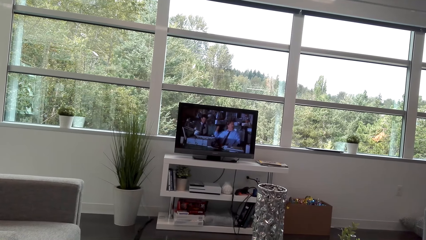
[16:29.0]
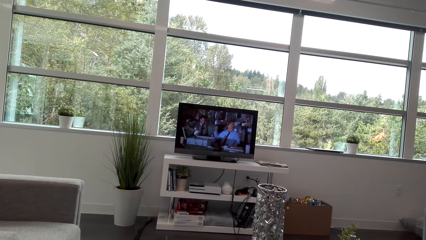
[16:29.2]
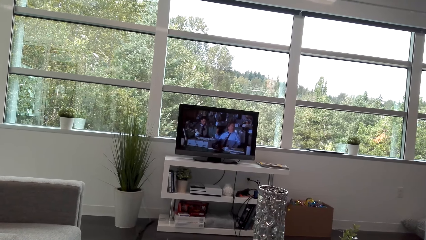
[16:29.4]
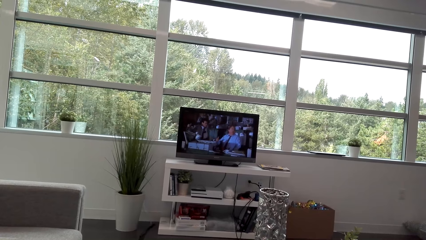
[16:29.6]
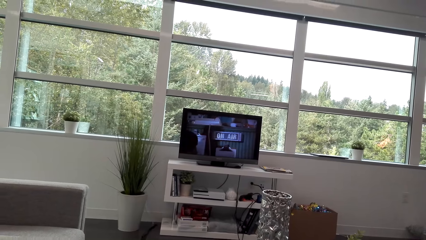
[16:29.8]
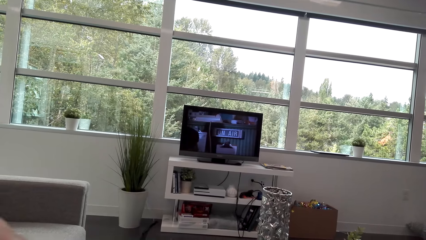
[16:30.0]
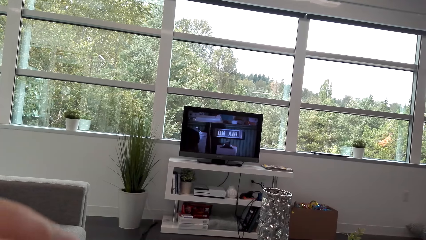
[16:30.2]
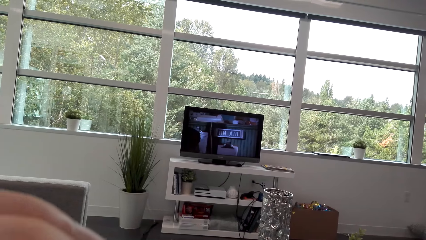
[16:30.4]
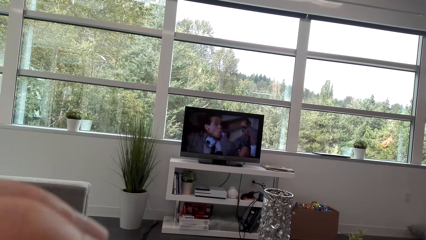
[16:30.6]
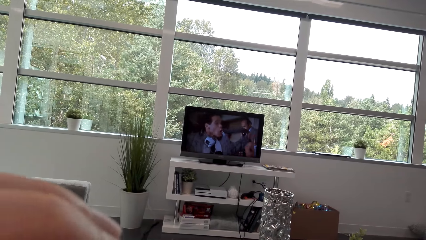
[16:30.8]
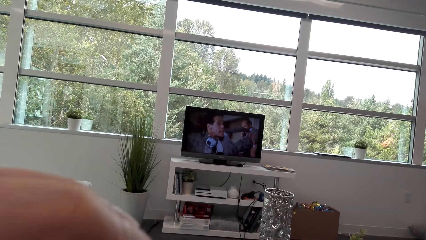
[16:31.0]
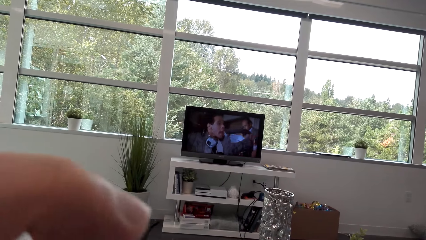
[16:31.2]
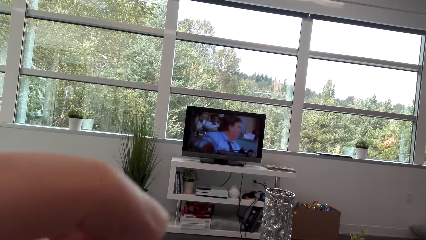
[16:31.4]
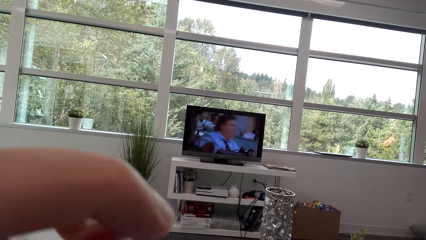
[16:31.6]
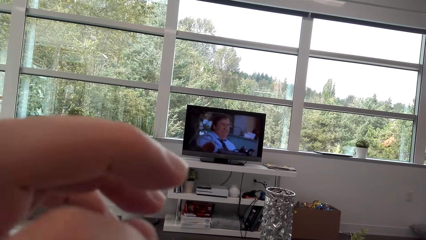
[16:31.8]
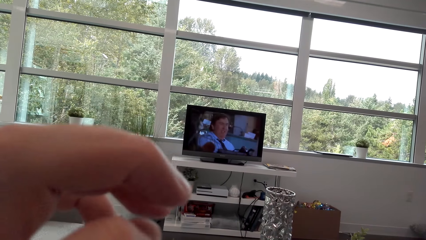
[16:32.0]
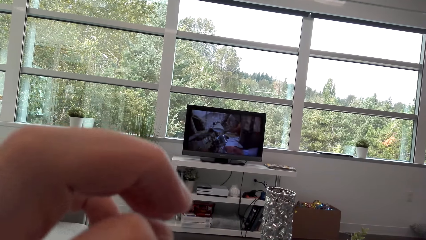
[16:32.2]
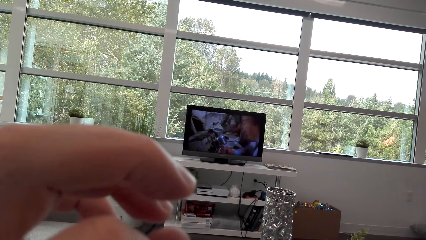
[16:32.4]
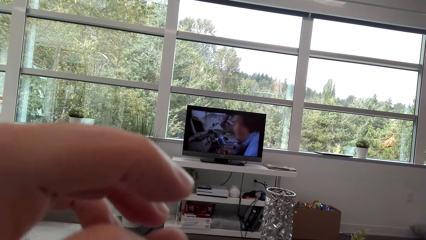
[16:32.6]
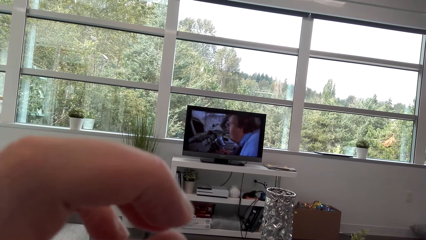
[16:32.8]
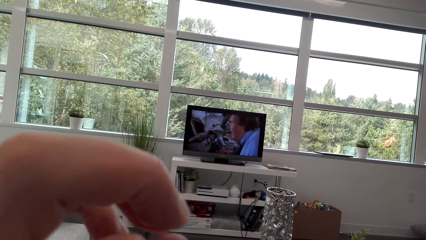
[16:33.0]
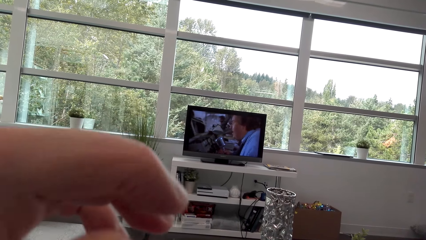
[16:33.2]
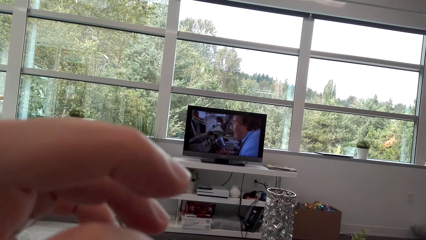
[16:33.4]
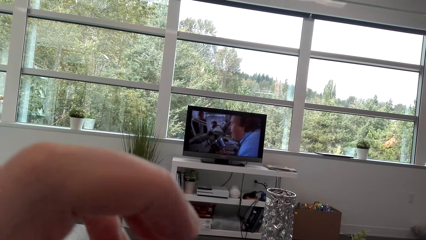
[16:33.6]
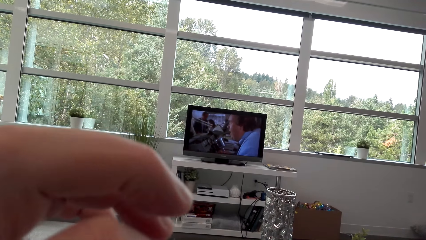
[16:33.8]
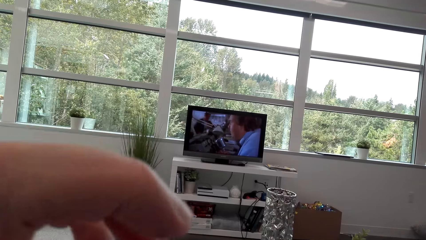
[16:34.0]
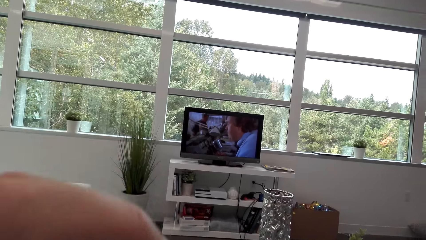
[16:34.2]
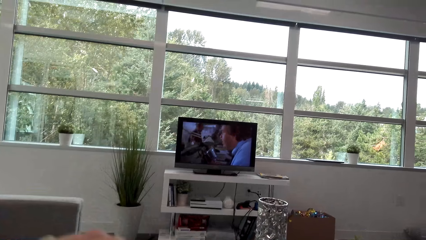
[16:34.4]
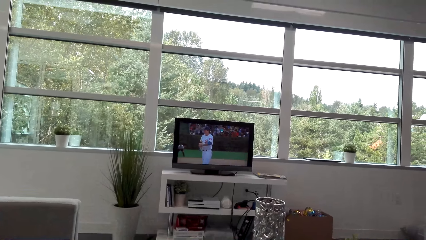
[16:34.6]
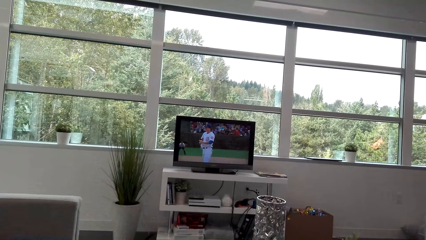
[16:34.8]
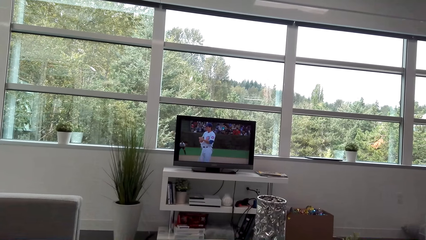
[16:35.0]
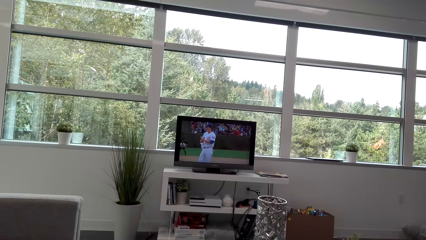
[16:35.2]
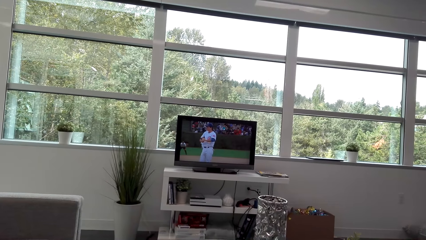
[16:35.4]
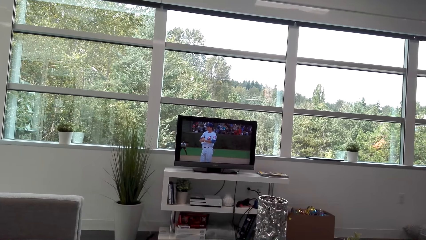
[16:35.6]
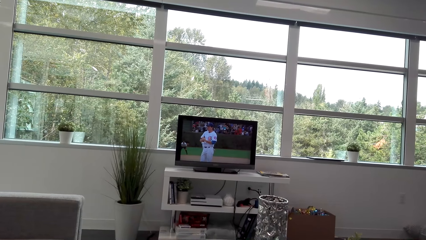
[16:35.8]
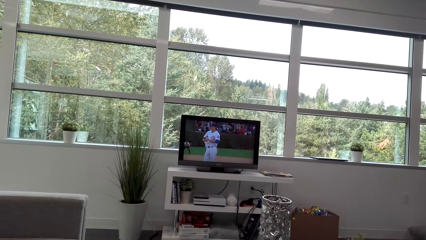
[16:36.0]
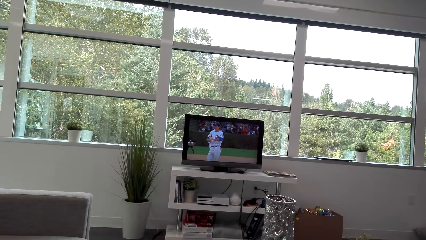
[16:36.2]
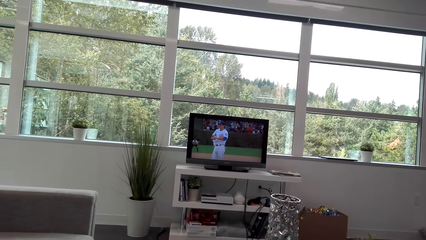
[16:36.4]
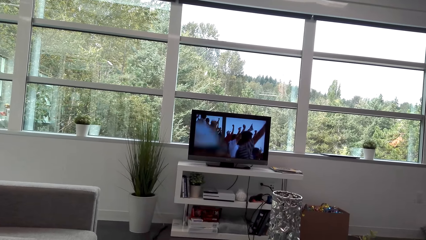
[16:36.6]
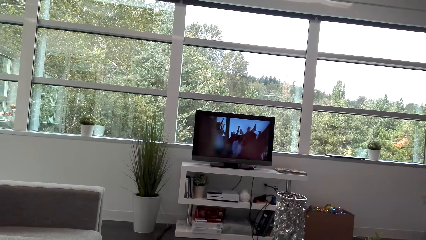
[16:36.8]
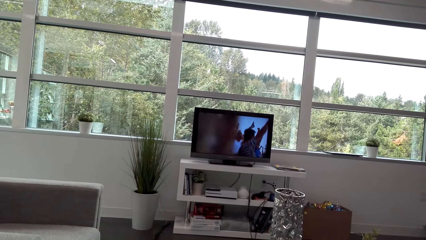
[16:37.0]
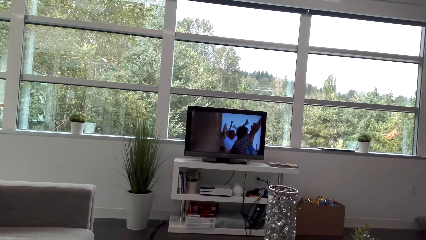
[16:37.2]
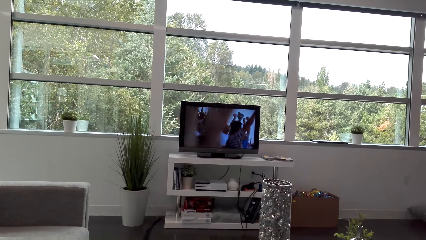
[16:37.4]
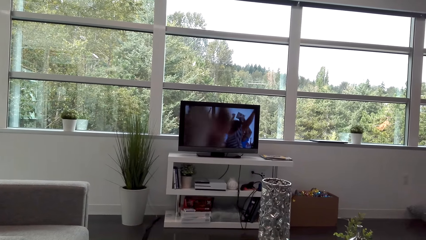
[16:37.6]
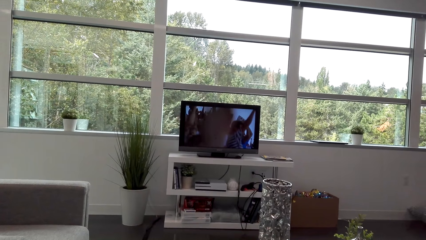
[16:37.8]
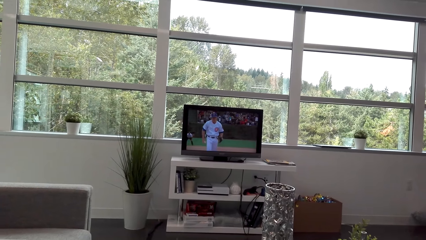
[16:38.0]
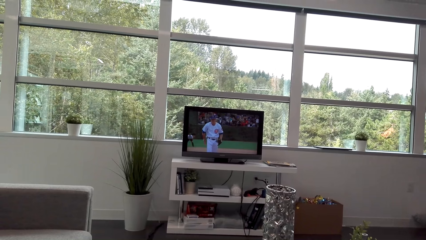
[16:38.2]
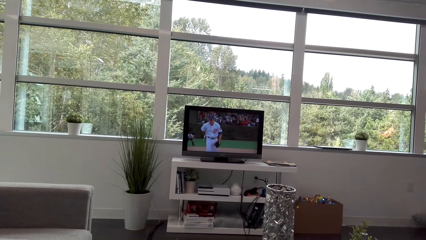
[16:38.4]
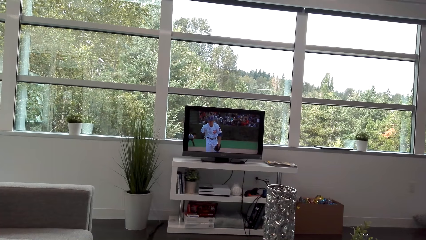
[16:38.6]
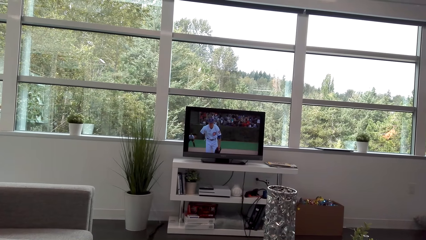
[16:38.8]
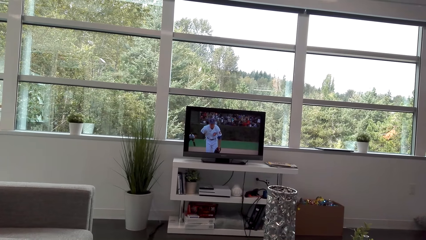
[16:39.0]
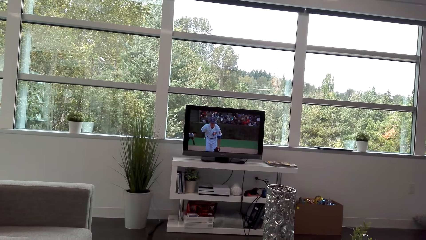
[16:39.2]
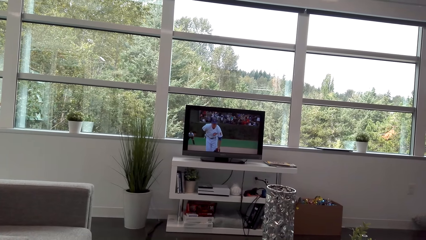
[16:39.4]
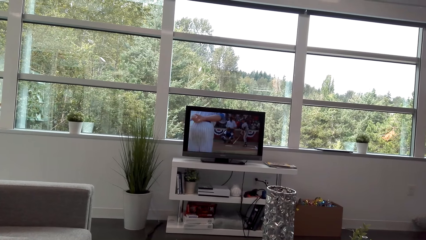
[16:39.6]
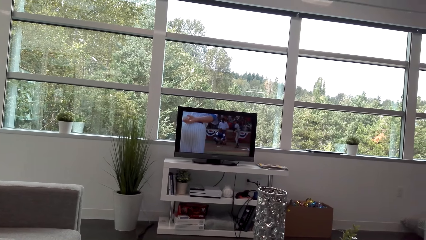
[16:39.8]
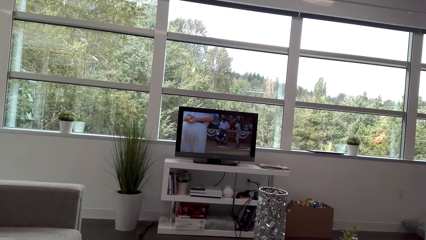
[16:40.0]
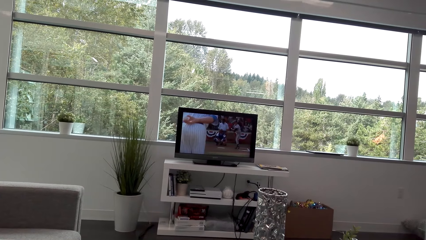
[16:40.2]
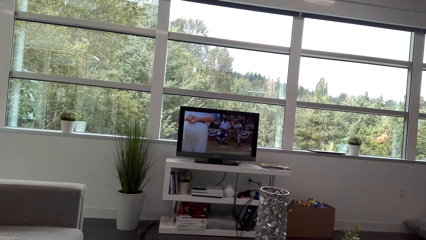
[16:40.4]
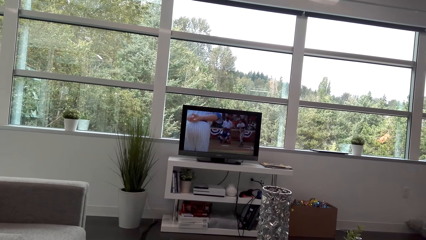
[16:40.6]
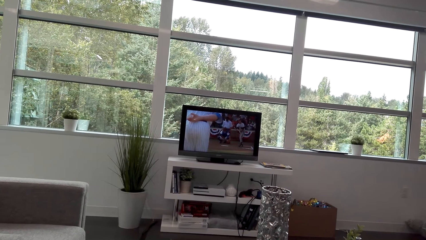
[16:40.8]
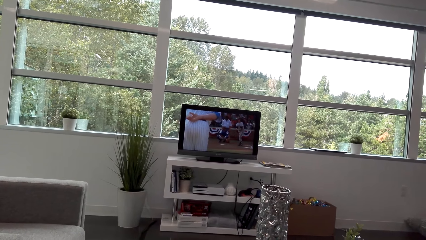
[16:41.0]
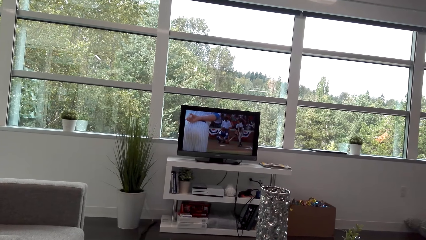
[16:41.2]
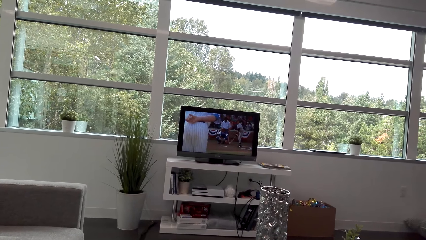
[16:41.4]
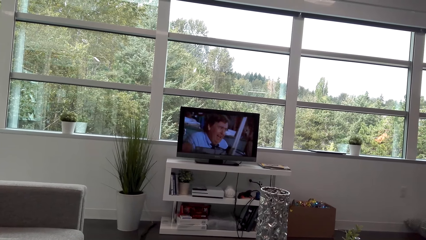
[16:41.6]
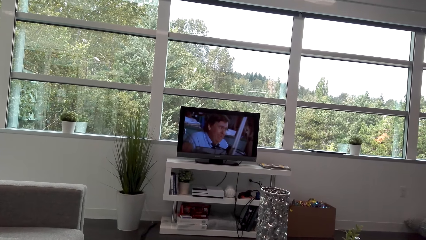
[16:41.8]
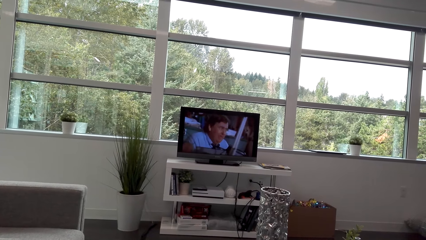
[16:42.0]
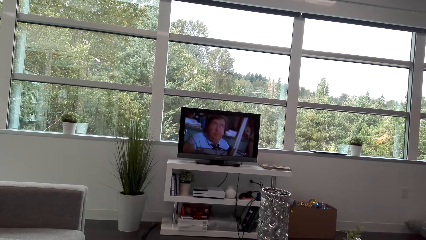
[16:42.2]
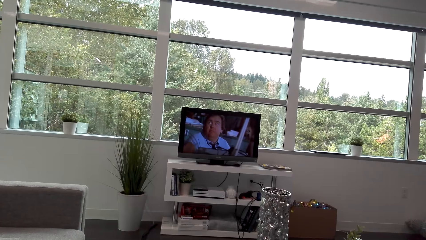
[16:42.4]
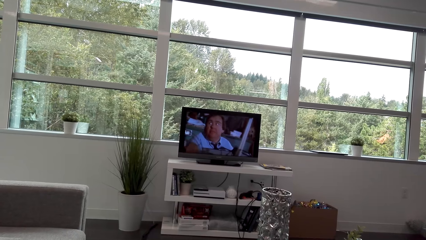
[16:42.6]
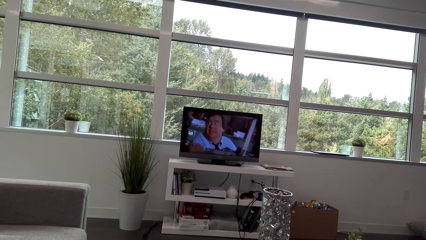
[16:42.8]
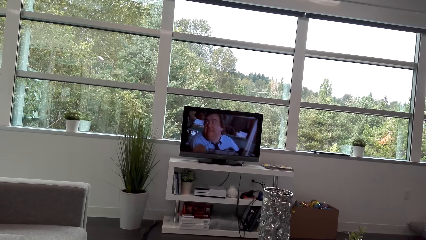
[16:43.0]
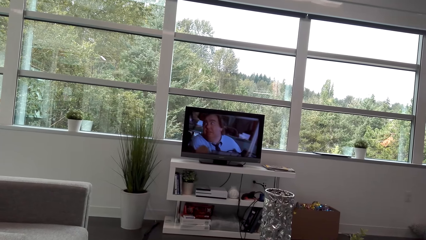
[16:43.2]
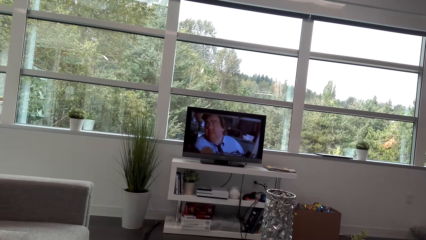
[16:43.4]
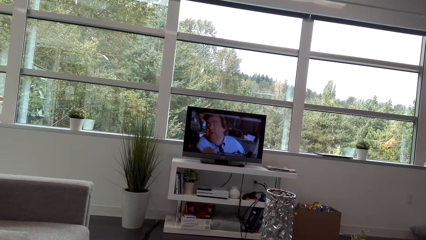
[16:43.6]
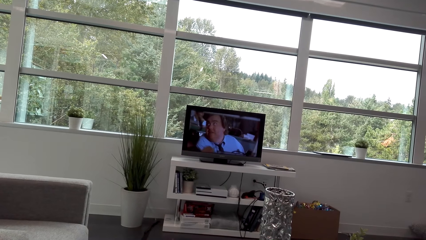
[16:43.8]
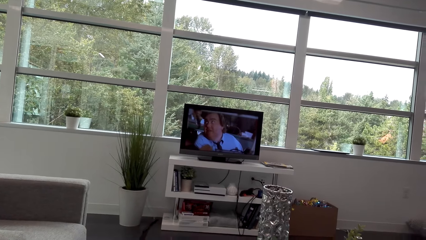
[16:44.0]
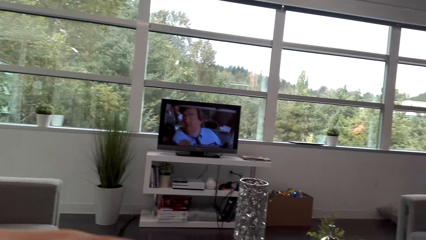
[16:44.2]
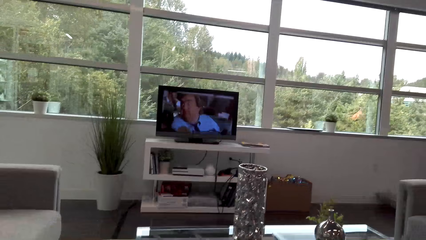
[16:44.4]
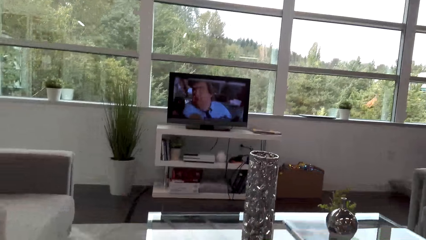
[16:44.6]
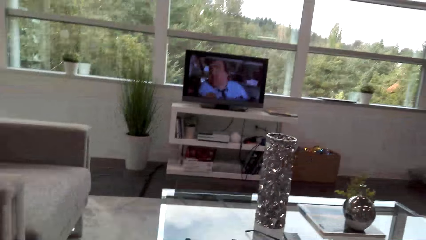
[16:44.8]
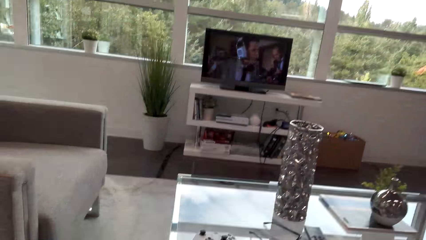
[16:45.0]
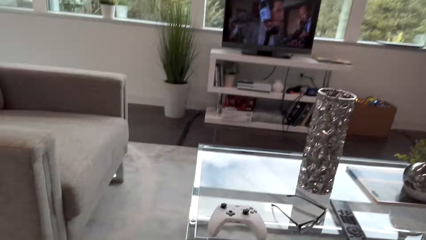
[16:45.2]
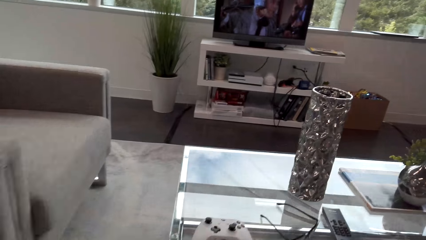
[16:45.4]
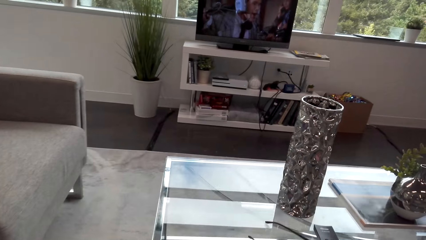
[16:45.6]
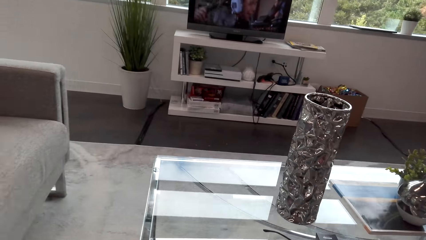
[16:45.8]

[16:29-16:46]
The camera wearer stretches the hand. They stretch the hand back. They watch a game on the TV or computer.
